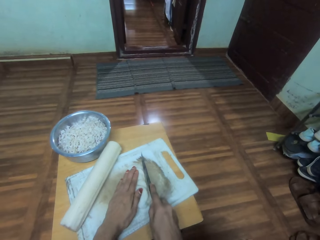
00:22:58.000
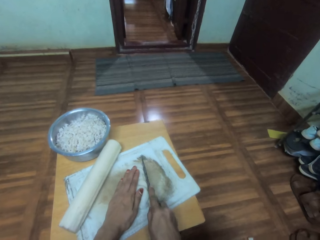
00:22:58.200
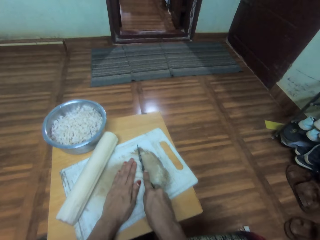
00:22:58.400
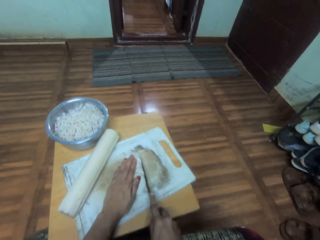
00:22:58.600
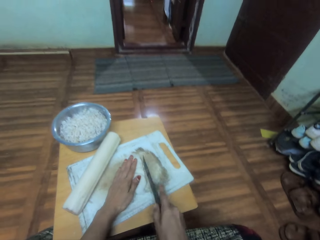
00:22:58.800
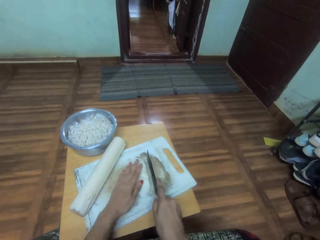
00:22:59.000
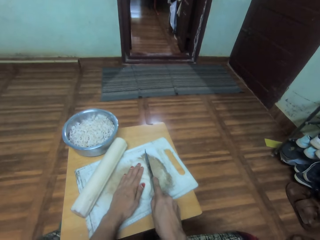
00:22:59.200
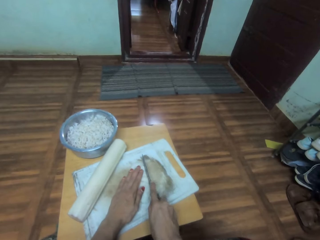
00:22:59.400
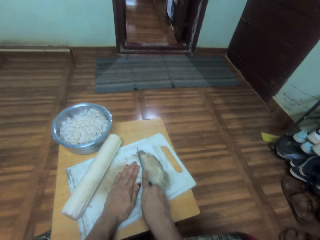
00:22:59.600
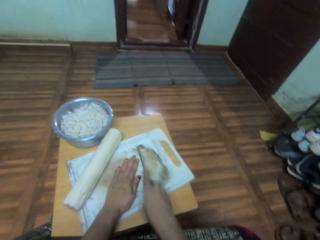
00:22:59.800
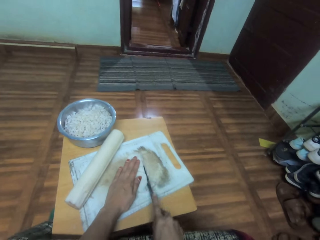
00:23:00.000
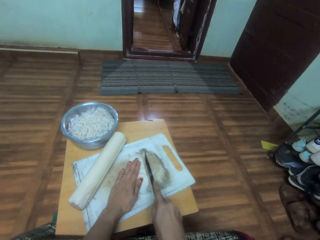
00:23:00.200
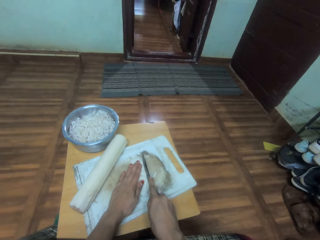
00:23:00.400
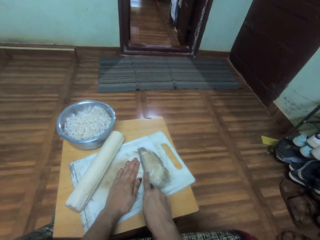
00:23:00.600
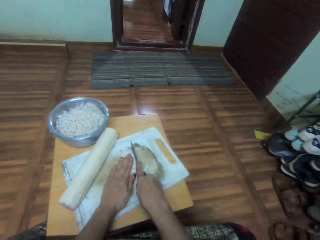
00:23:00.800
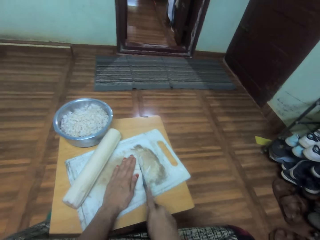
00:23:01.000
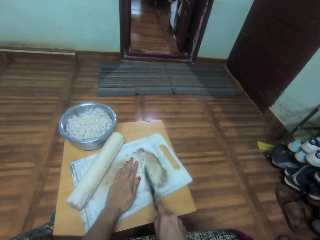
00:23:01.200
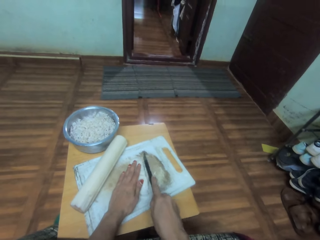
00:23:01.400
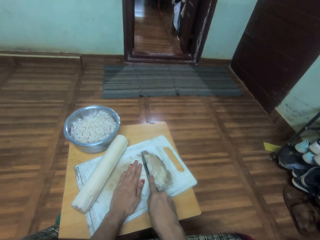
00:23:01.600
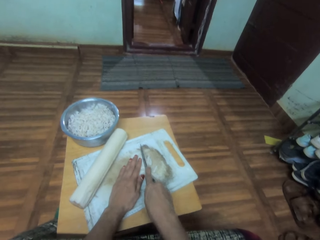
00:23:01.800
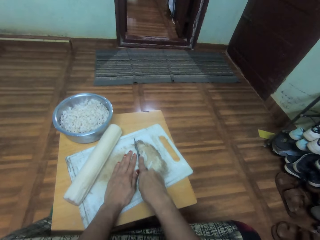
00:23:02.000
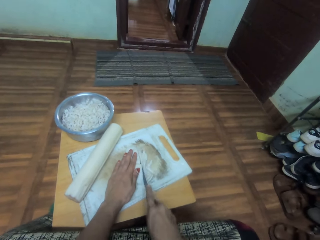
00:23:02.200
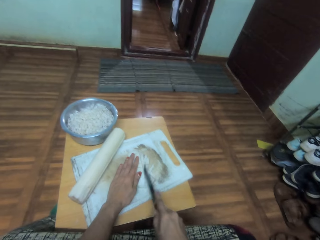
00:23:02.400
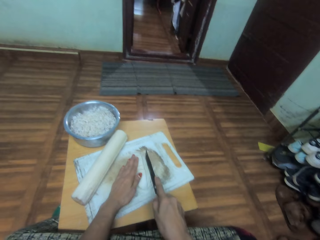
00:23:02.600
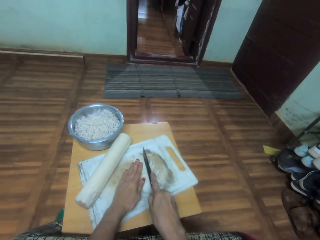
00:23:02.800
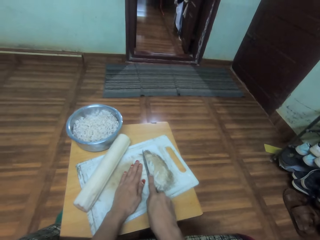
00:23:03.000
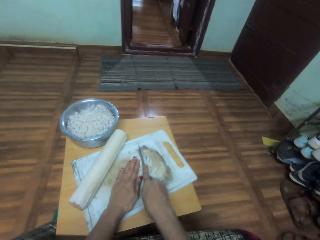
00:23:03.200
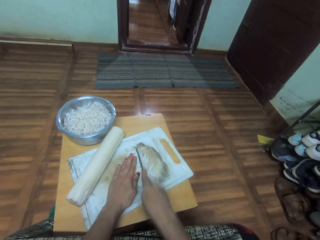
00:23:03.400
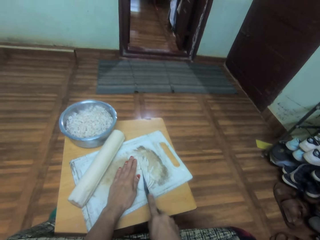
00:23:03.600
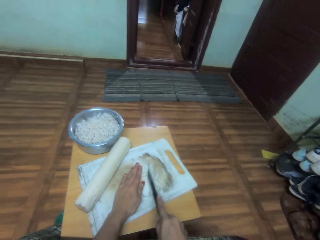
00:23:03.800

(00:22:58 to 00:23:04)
The camera wearer cuts something with a knife.

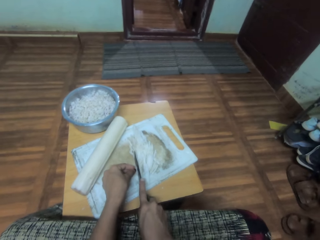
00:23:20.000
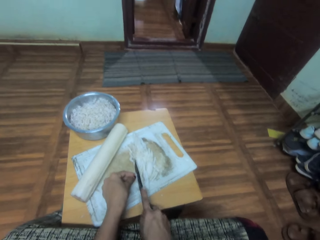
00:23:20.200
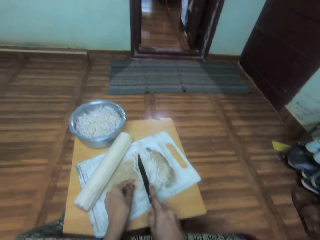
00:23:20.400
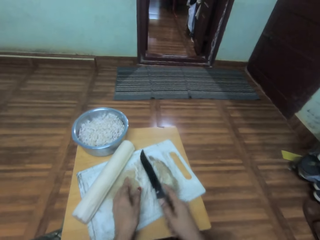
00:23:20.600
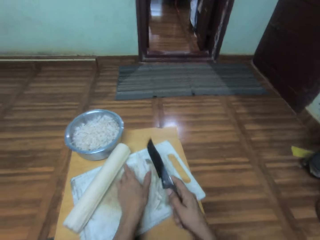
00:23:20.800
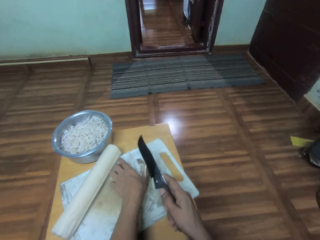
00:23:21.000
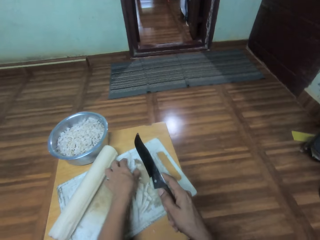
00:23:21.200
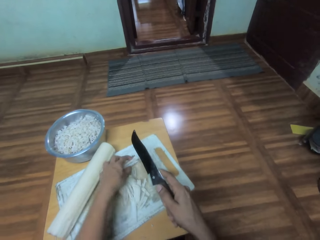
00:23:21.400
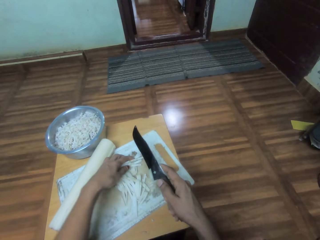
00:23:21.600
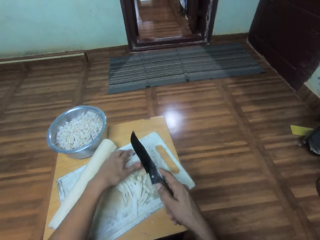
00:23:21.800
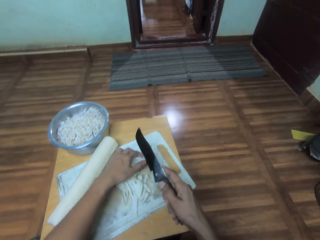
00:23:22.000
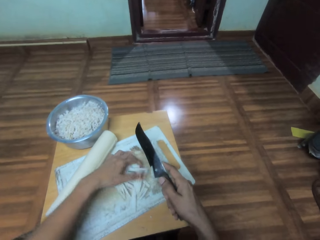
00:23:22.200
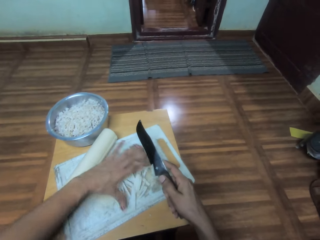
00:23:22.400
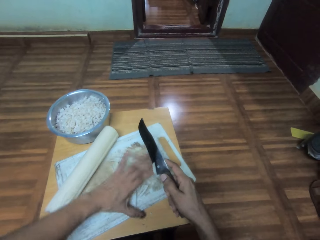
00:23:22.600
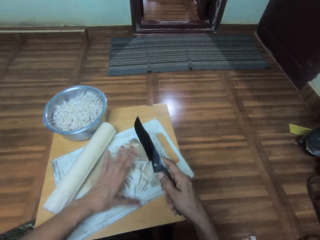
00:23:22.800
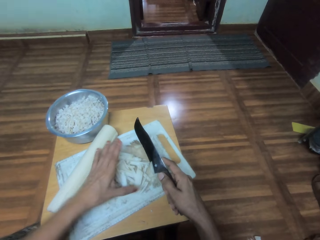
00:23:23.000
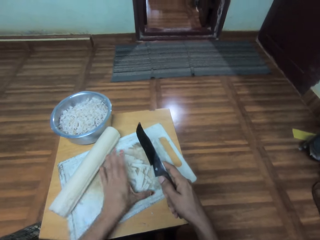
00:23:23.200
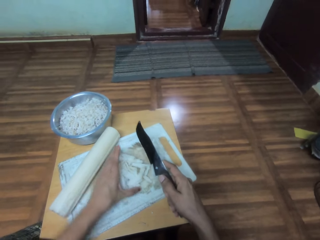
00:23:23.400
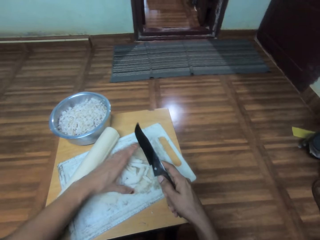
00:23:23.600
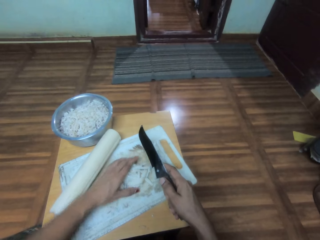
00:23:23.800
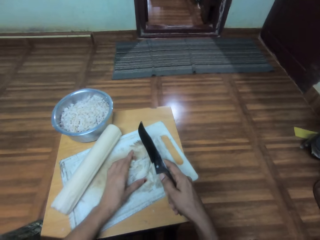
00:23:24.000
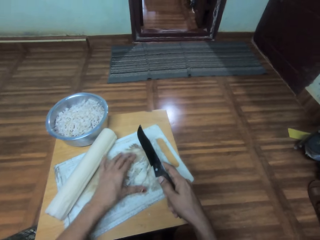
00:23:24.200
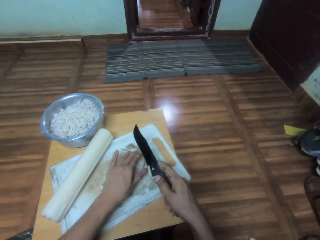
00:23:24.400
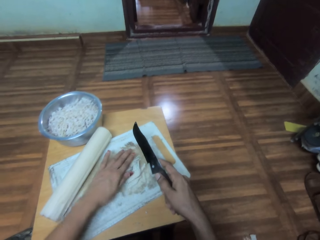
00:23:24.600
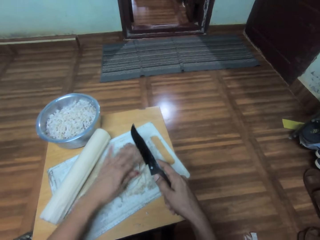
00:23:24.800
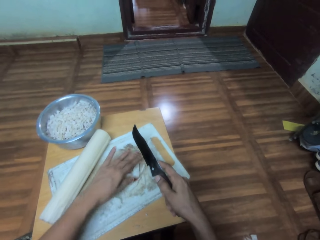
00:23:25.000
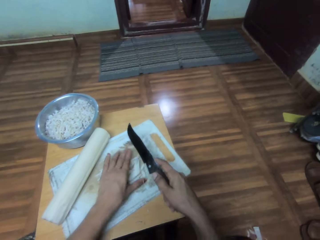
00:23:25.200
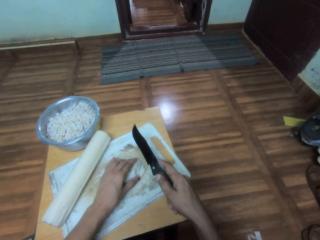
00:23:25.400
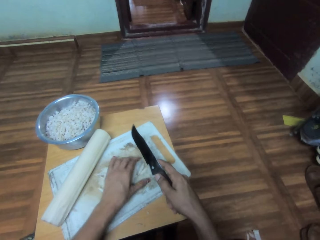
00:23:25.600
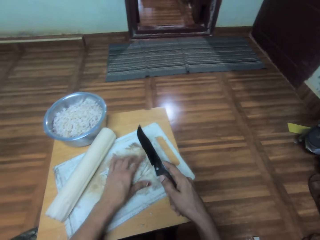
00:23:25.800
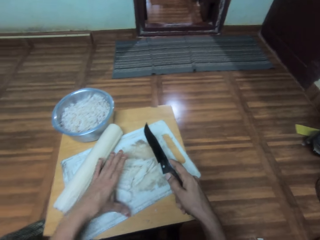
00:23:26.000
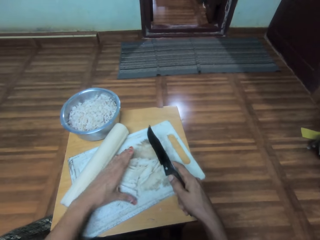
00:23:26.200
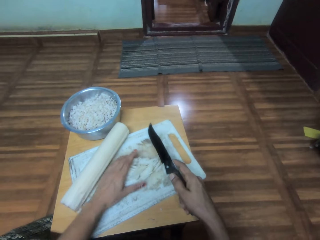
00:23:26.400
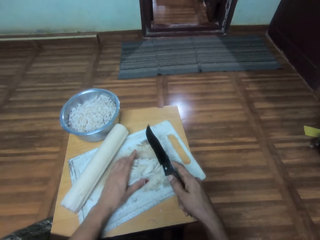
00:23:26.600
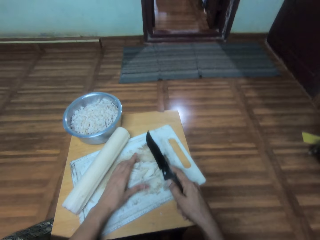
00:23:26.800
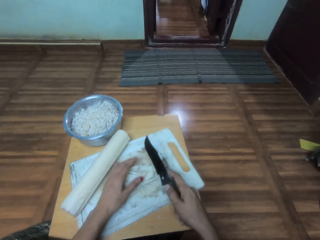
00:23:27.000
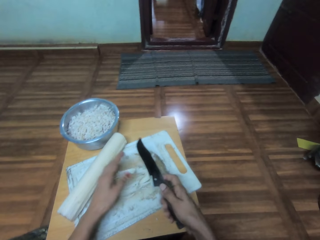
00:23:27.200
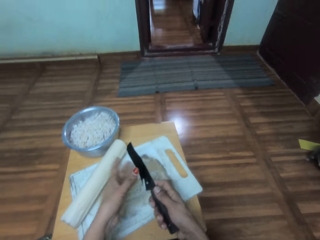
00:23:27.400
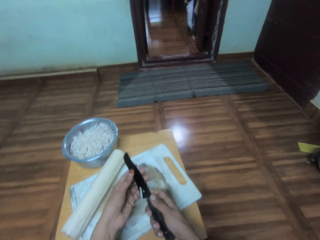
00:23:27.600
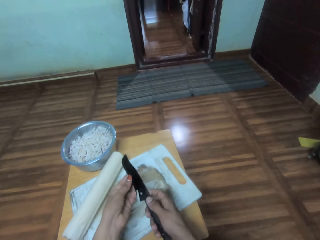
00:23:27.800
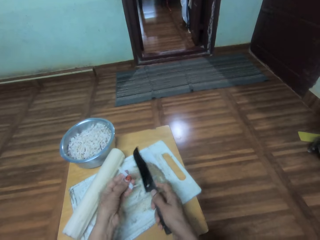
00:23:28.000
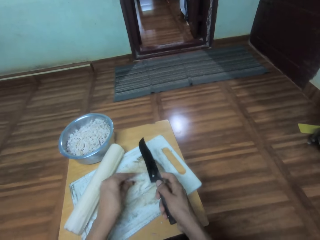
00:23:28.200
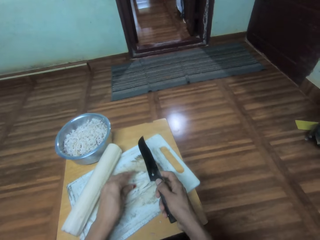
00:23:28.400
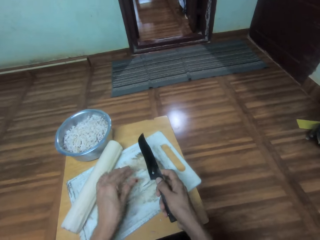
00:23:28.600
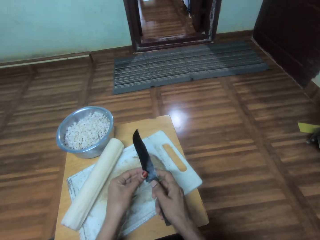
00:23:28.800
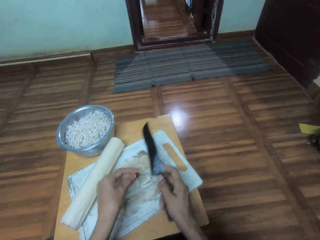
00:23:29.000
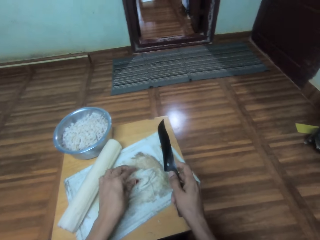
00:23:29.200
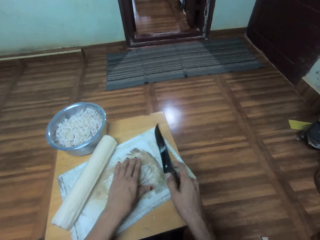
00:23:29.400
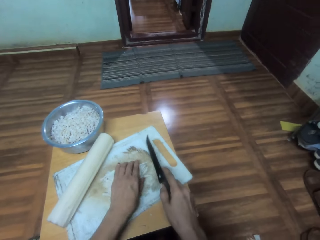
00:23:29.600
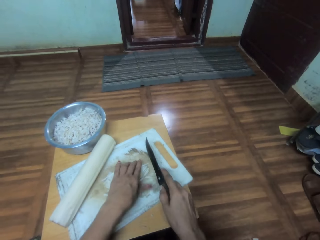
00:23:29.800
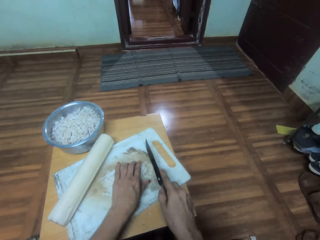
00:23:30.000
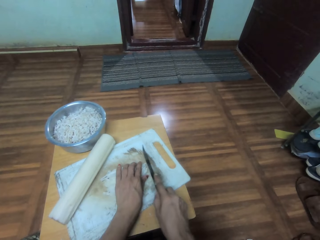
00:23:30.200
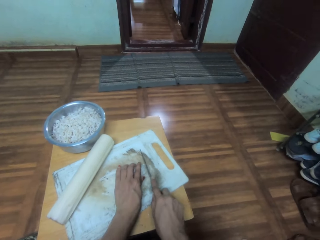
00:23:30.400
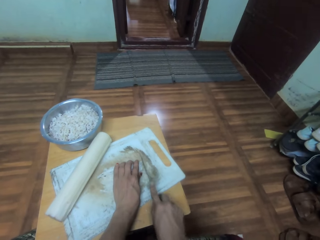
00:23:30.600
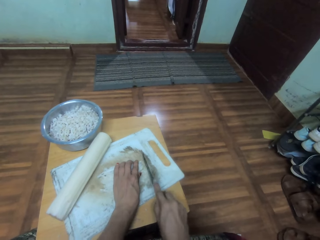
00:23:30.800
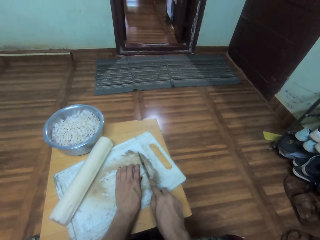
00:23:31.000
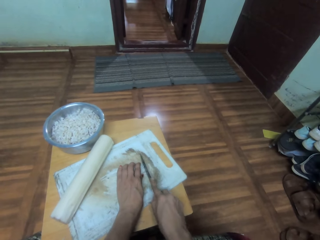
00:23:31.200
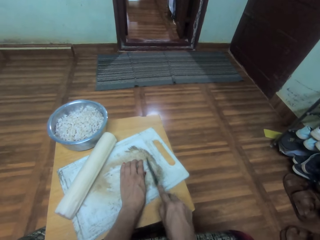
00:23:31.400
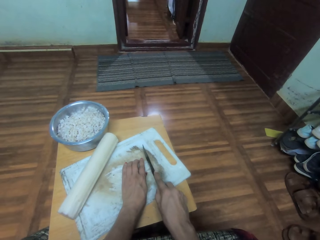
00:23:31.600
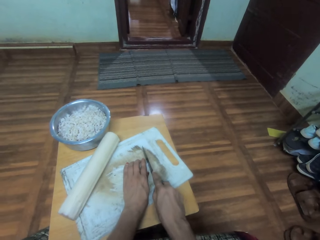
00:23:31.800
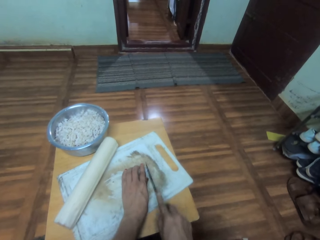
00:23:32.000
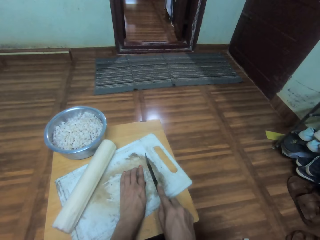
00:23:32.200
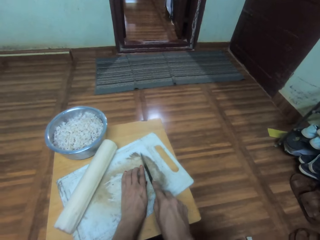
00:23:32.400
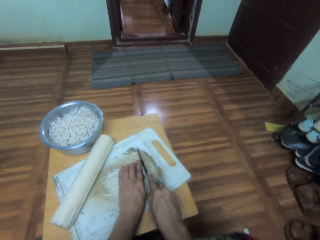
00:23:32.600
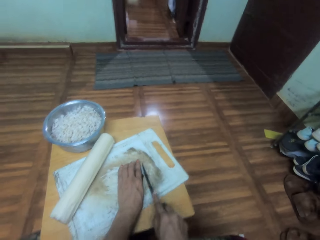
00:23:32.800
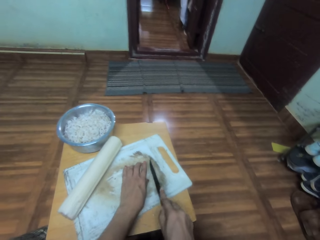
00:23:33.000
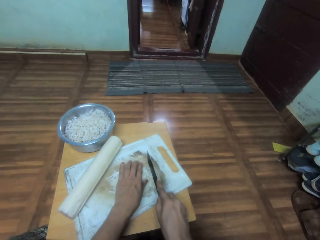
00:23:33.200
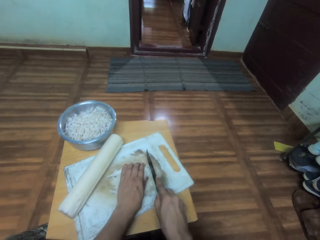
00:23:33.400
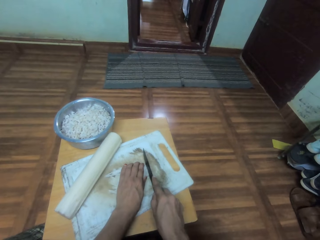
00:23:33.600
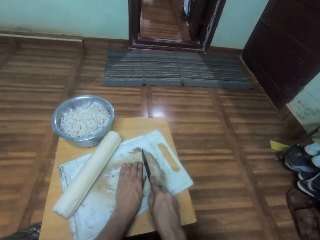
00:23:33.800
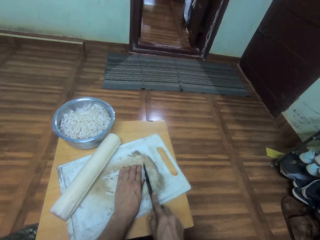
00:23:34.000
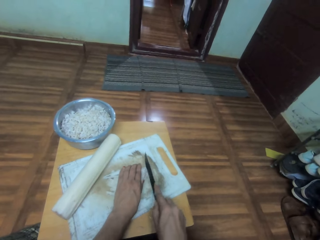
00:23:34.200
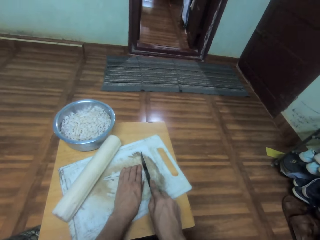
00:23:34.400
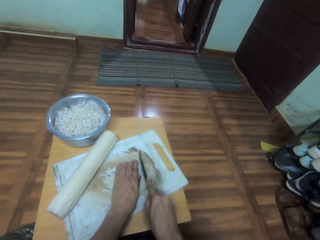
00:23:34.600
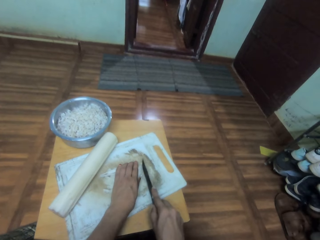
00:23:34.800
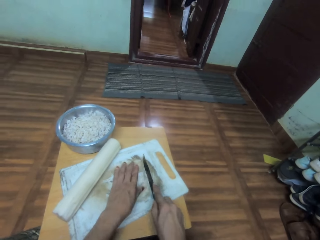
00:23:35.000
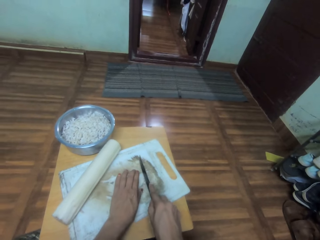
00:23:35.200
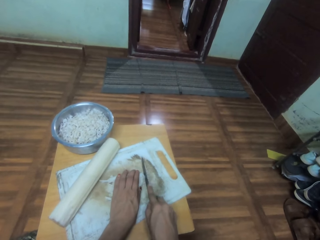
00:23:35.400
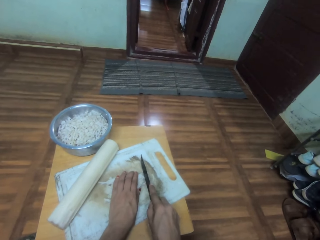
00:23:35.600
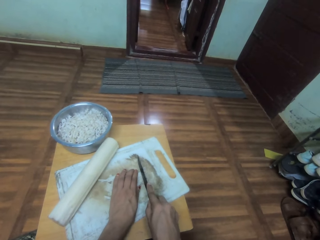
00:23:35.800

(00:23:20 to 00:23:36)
The camera wearer arranges something on the chopping board or chop board. They remove something on the knife. They put something on the chop board. They hold something and cut something.
